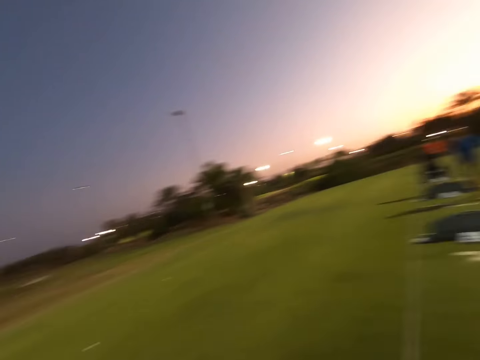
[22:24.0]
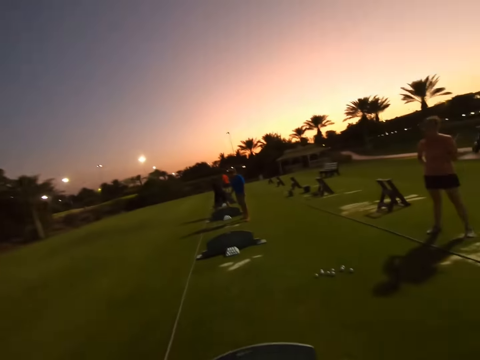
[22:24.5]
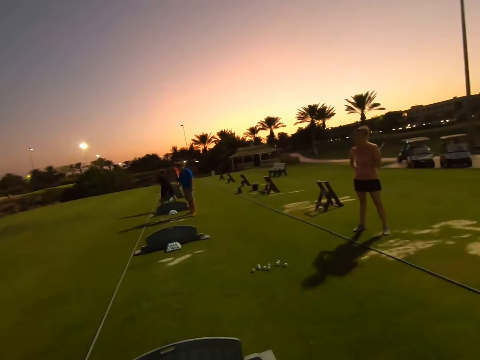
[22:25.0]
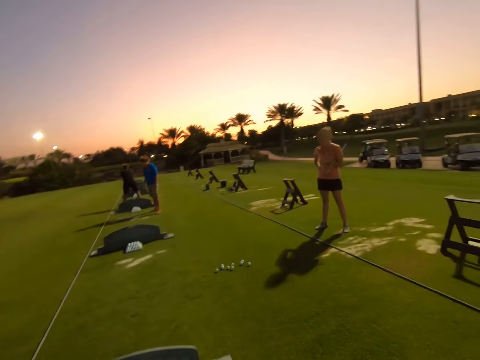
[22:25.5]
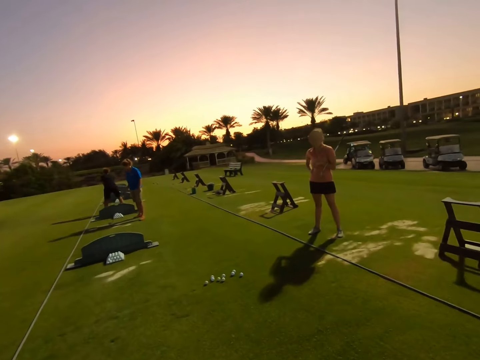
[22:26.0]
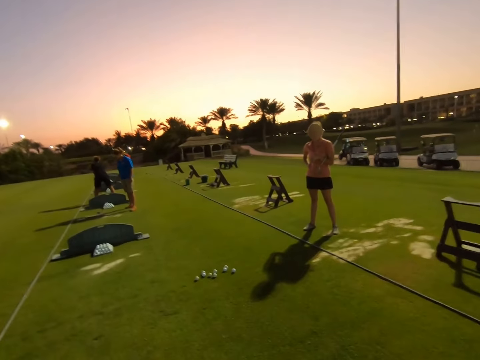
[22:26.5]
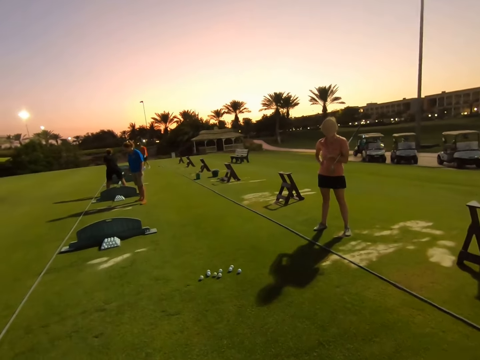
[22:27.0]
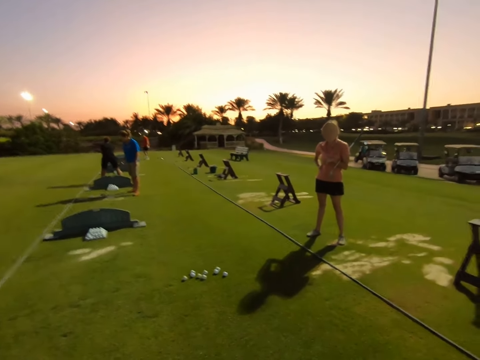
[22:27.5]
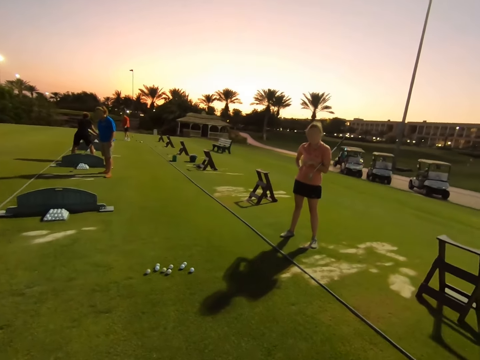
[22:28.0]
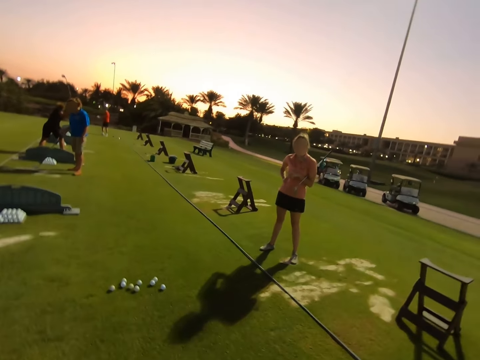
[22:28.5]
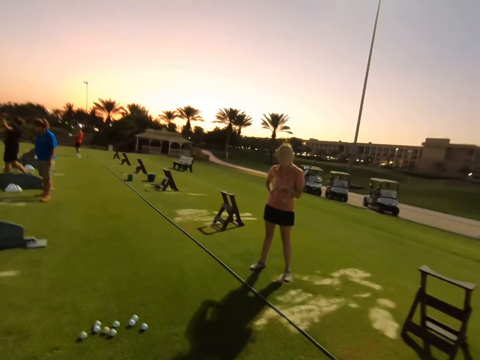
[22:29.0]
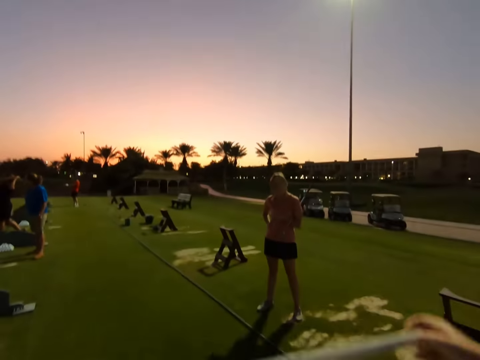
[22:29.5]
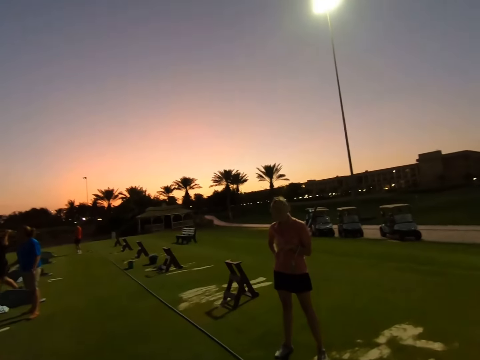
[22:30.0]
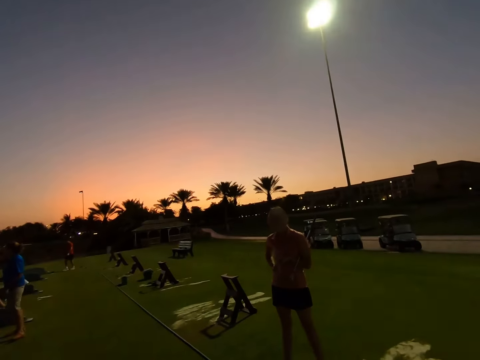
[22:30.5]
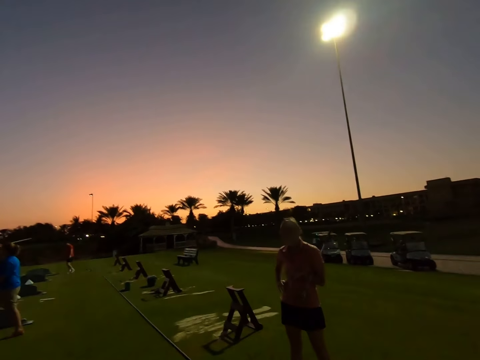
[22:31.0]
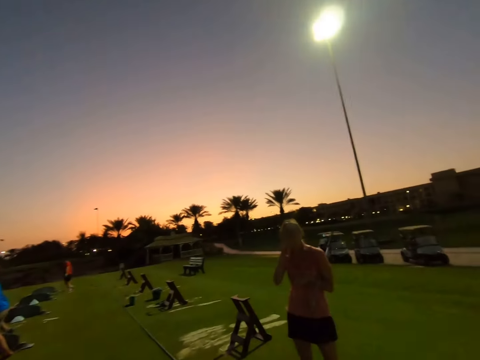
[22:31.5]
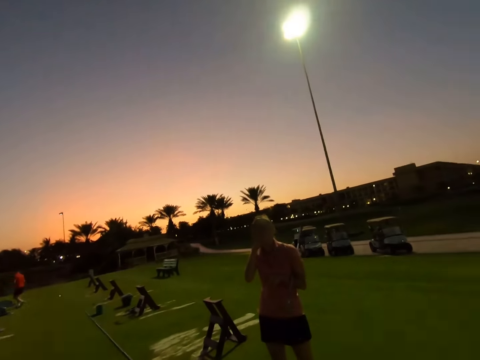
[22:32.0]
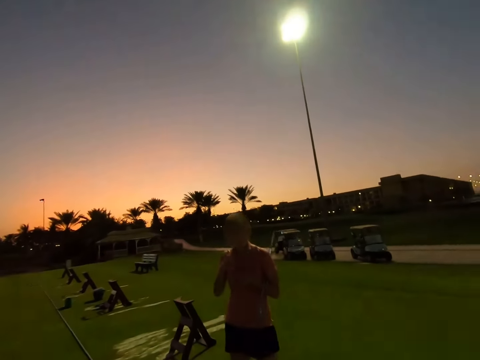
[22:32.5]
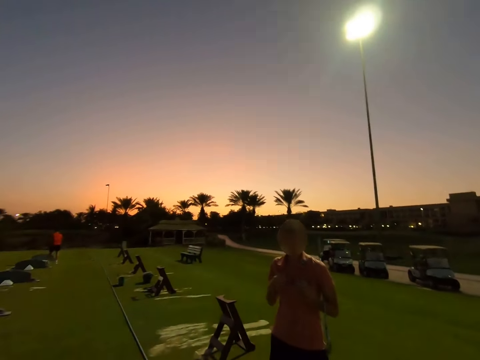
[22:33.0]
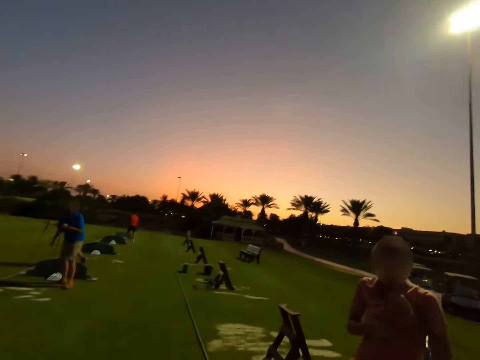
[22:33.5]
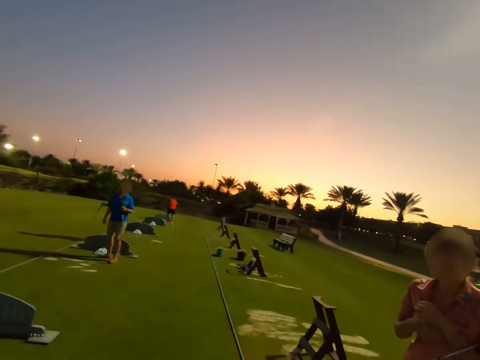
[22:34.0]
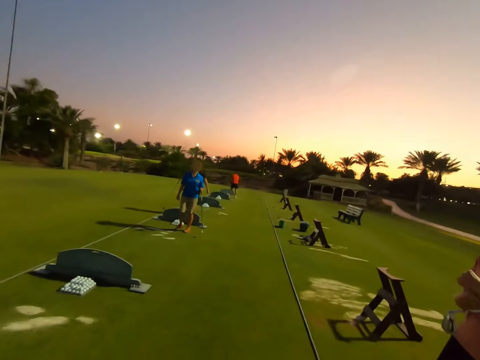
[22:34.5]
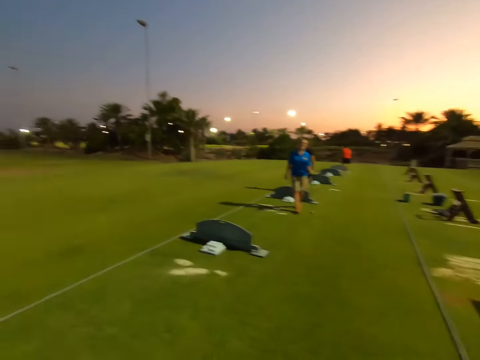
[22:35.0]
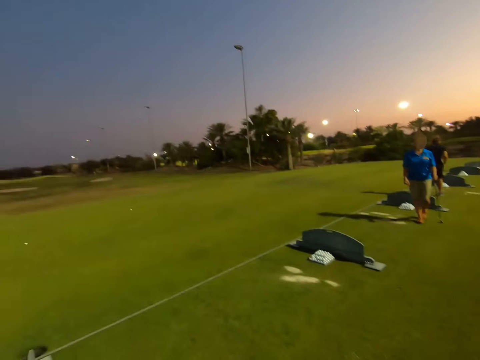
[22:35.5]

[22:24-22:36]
The camera wearer walks around the field.

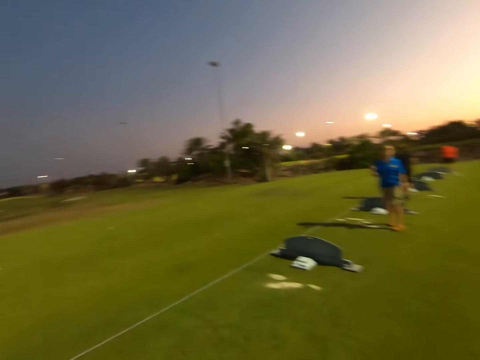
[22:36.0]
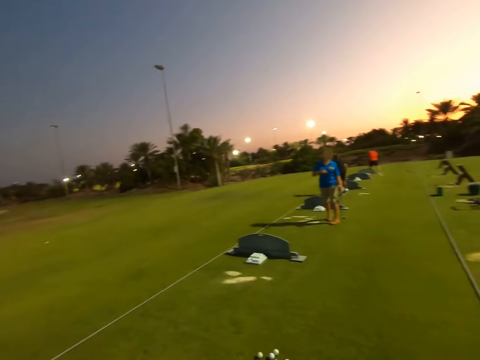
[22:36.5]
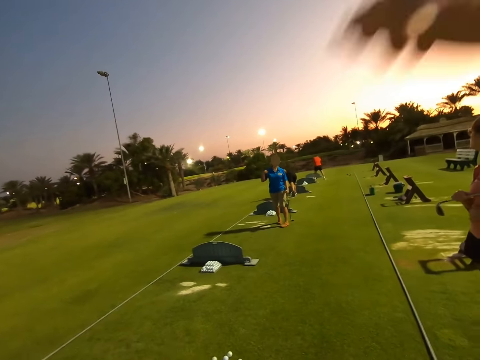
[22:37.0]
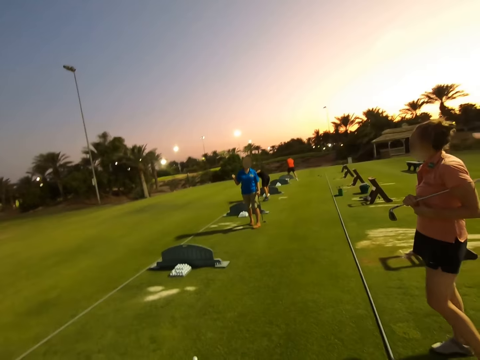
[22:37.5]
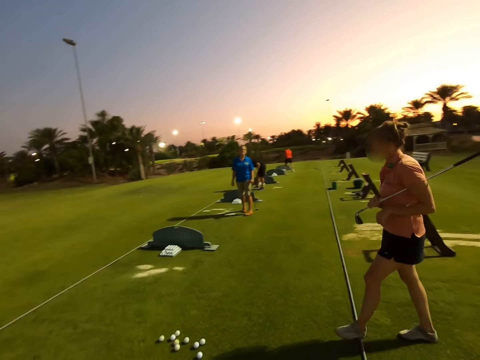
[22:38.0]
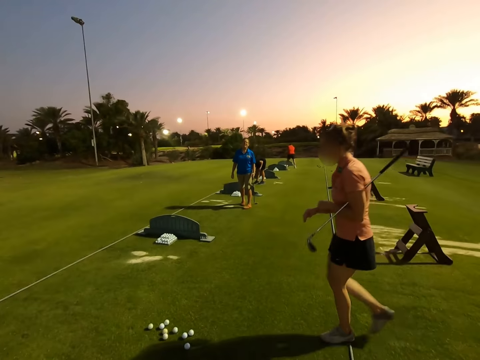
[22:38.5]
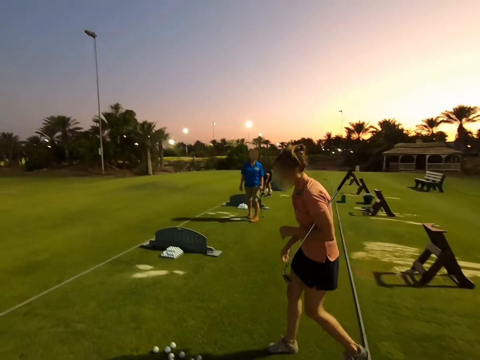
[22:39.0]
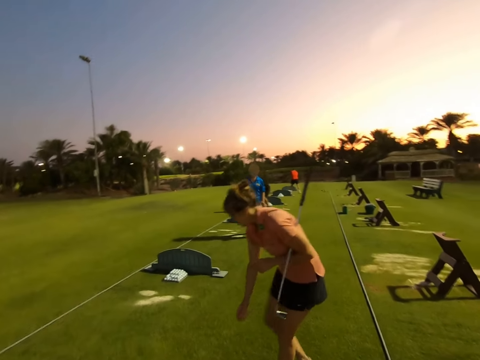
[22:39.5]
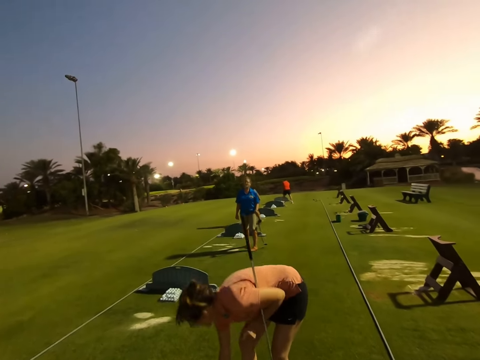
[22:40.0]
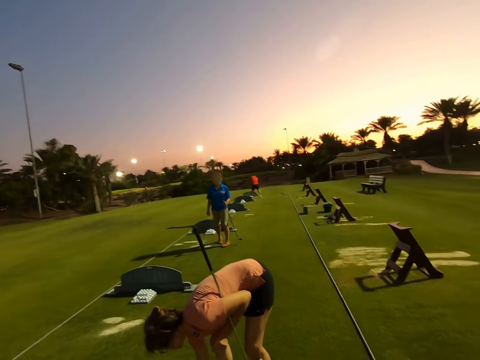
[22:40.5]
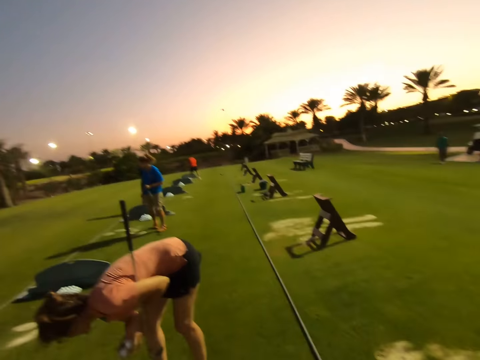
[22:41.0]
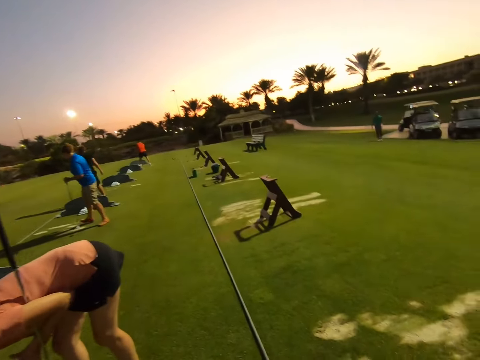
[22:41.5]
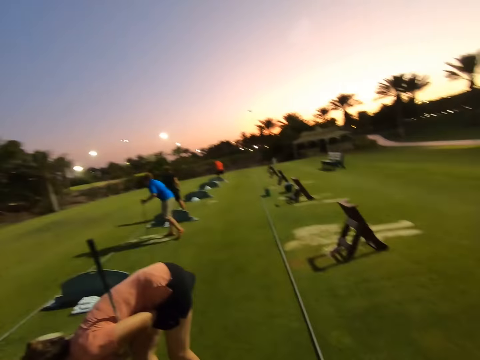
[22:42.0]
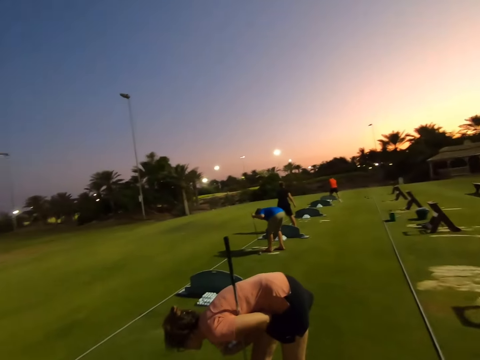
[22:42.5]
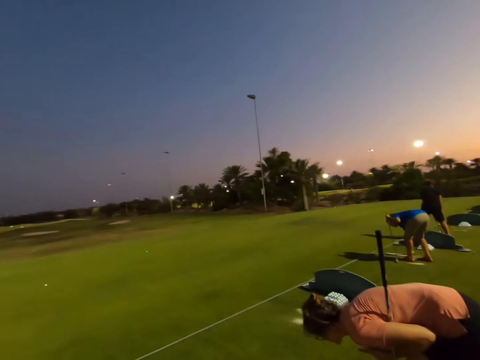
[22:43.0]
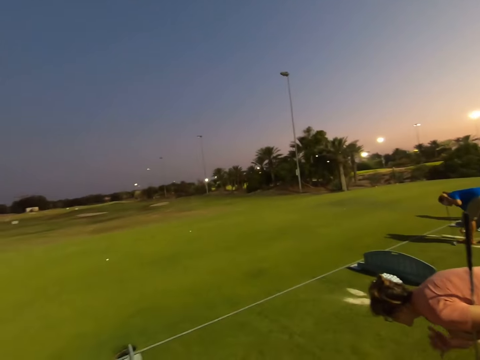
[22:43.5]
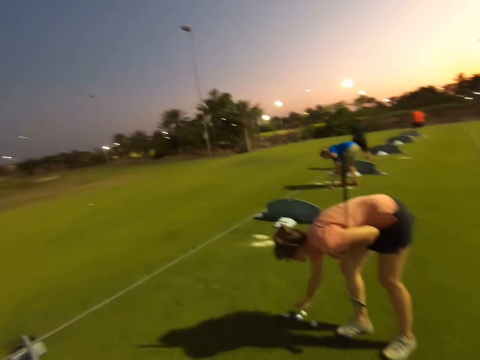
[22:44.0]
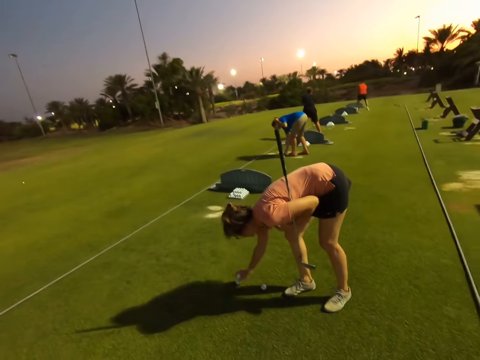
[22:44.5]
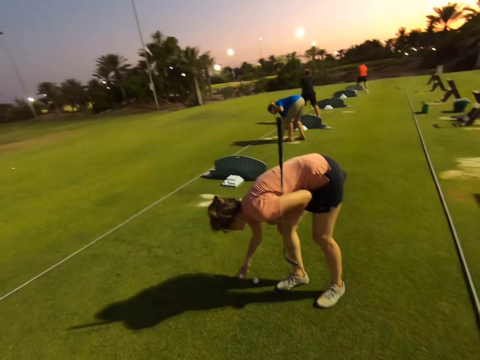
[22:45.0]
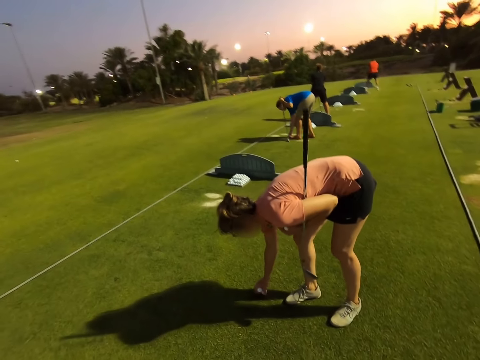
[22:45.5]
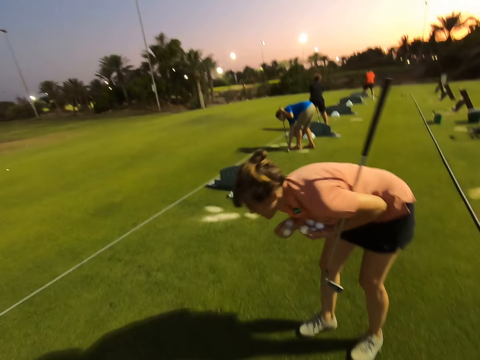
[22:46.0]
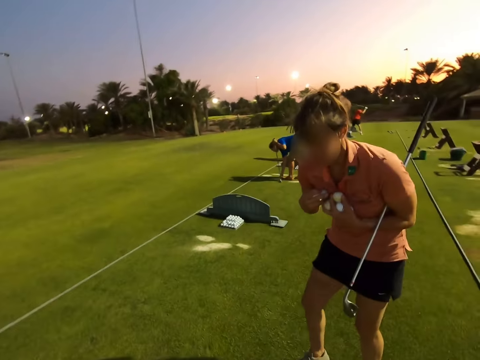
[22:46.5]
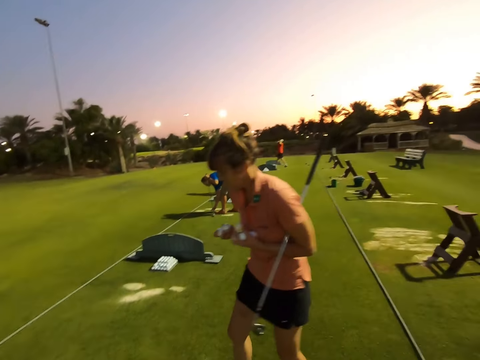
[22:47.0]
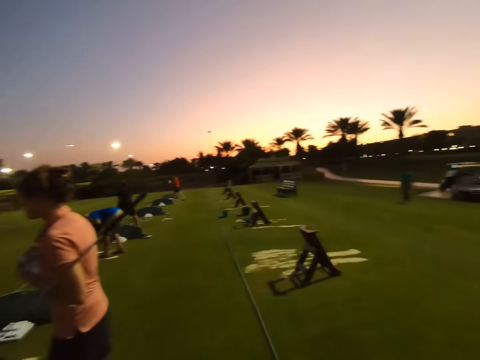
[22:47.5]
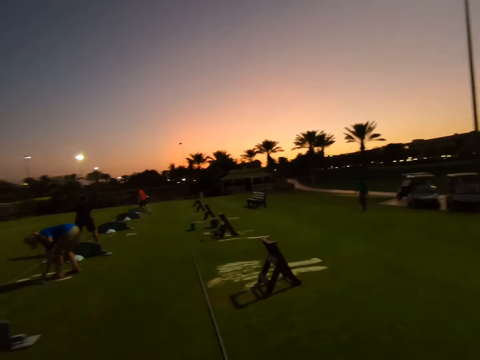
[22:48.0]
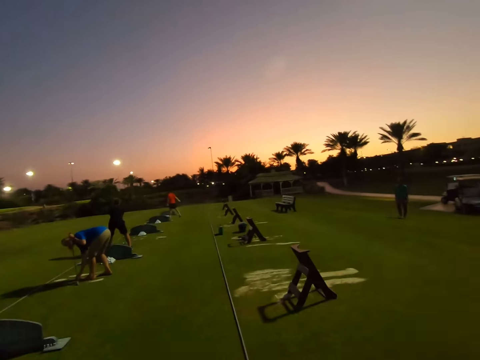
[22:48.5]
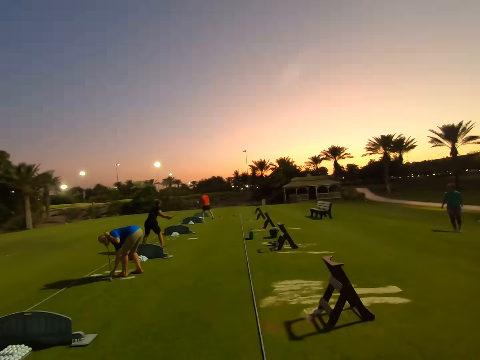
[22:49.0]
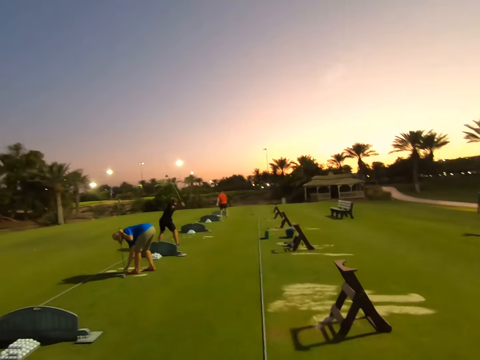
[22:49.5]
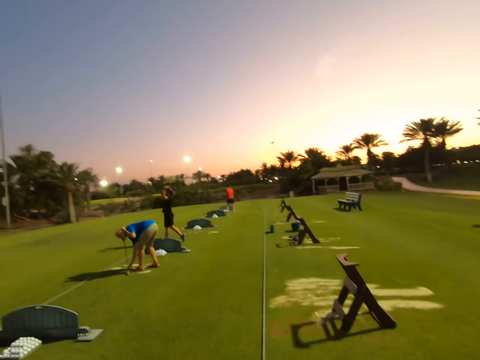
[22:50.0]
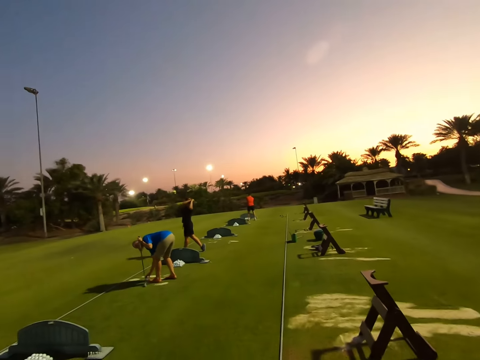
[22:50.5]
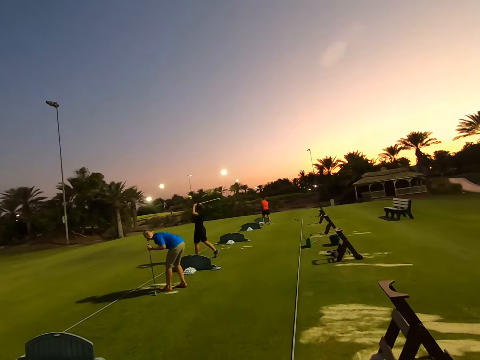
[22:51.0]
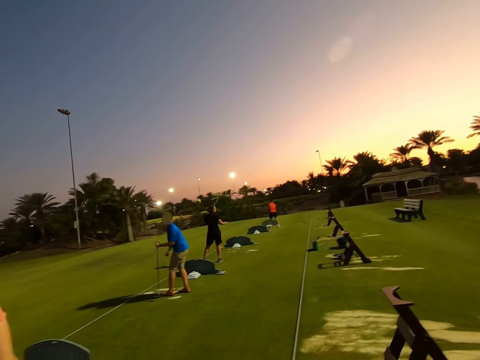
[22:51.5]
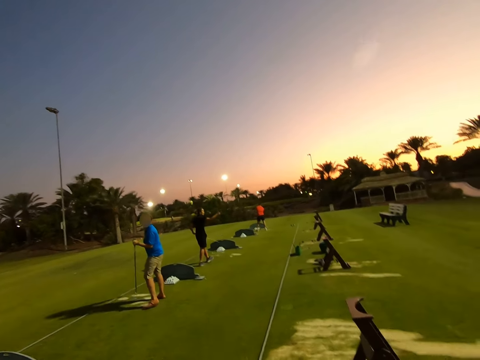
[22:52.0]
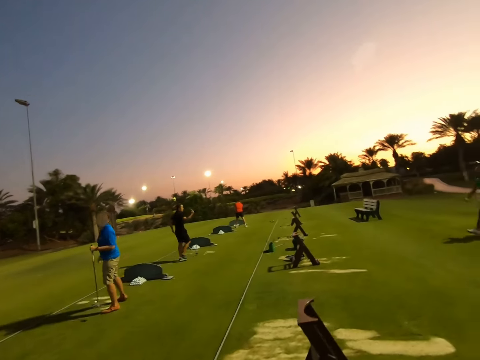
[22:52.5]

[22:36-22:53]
A woman converses with the camera wearer. The camera wearer stares around the field. Another woman bends by the balls. A third woman hits the ball.
